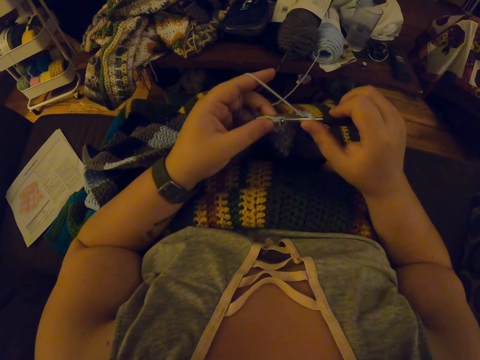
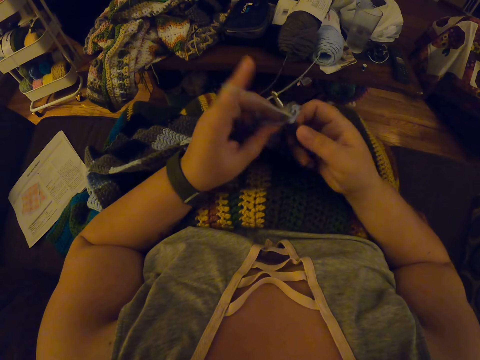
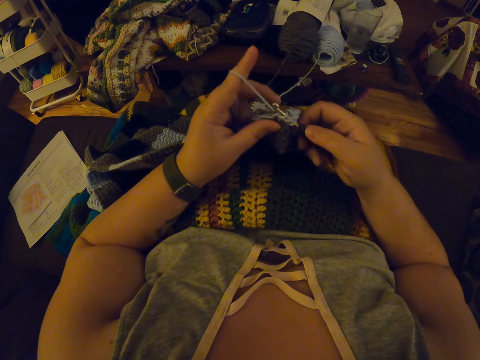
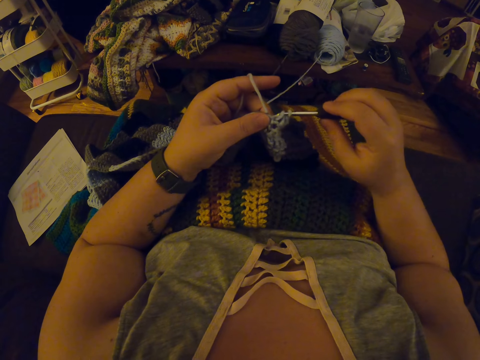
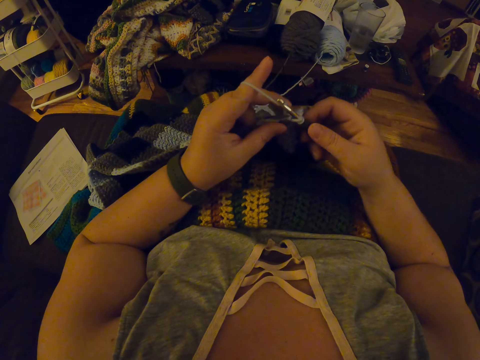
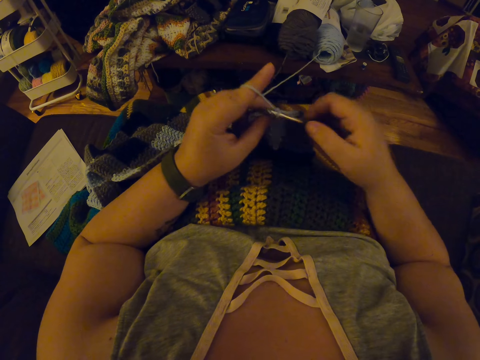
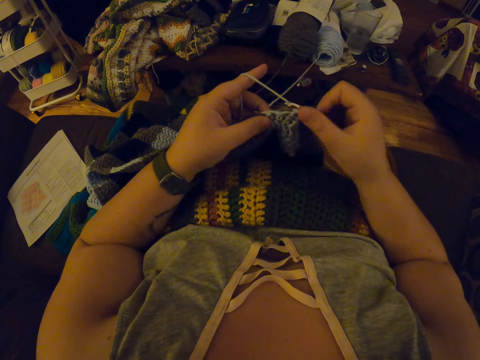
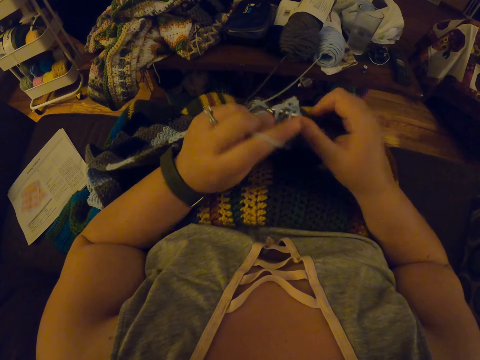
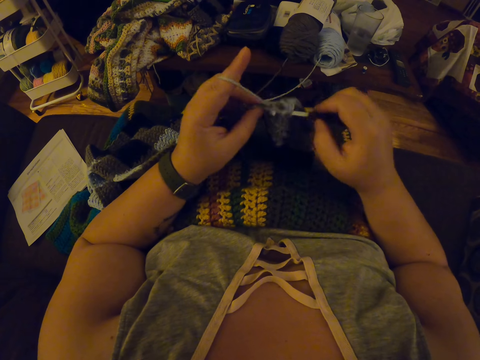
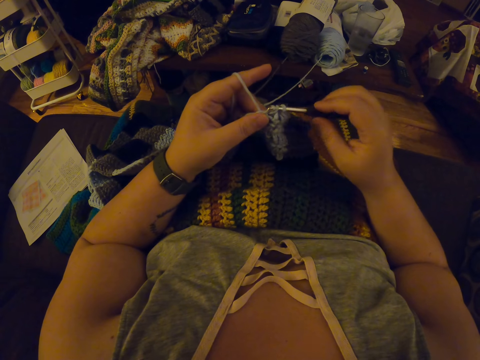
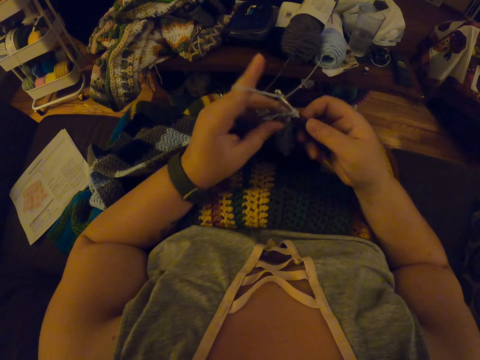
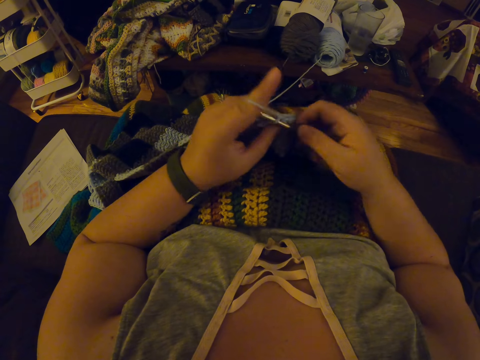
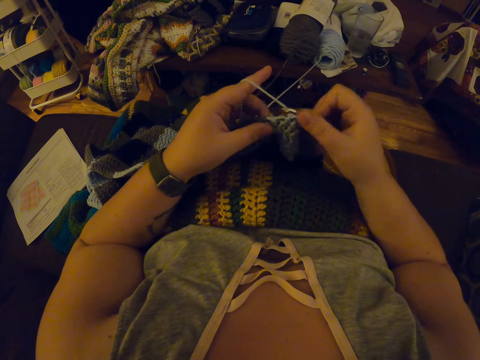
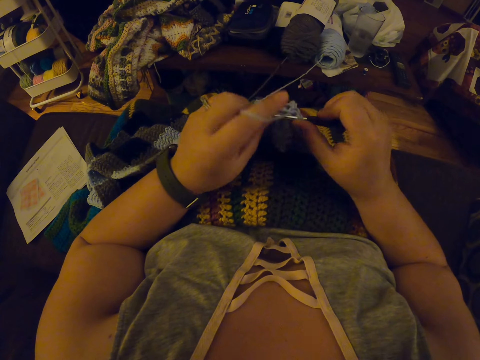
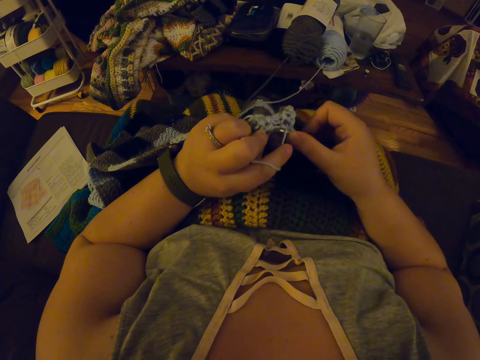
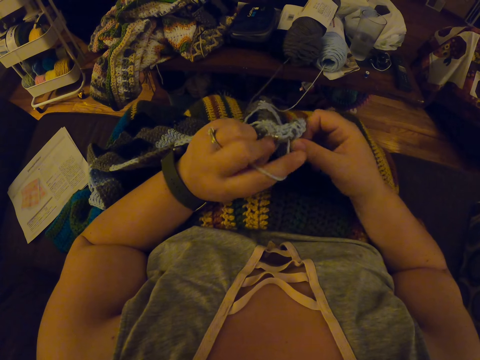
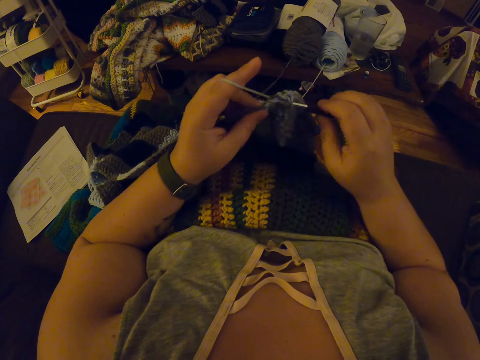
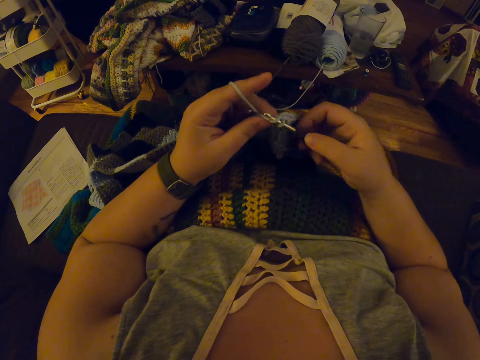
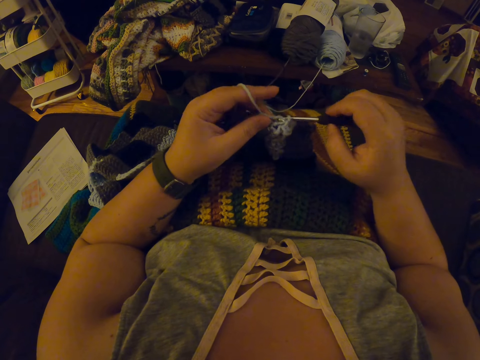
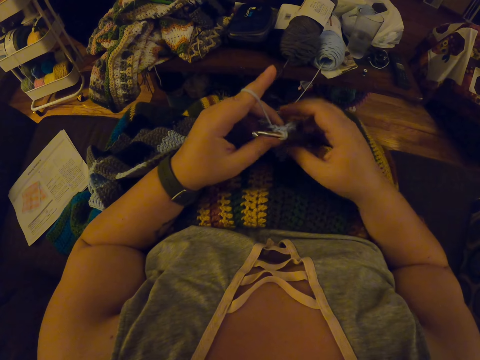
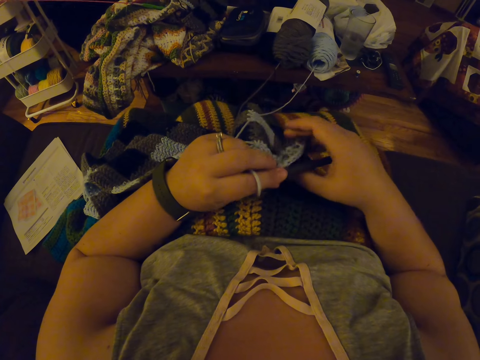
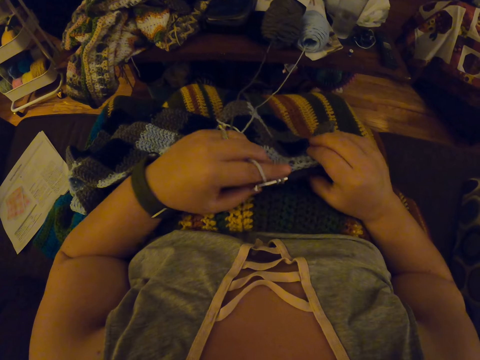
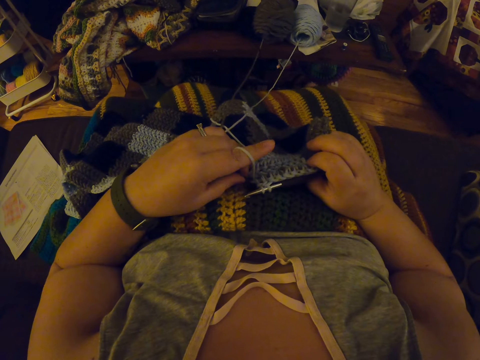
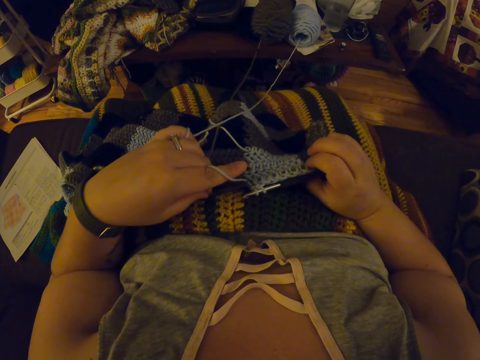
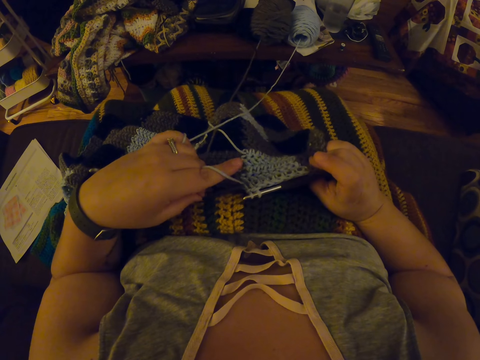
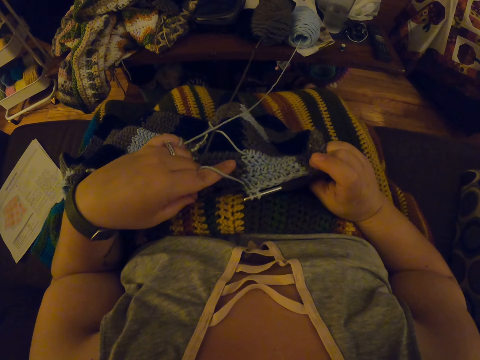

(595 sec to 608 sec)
The camera wearer adjusts the garment. She pulls the yarn inside the fabric with her left hand.

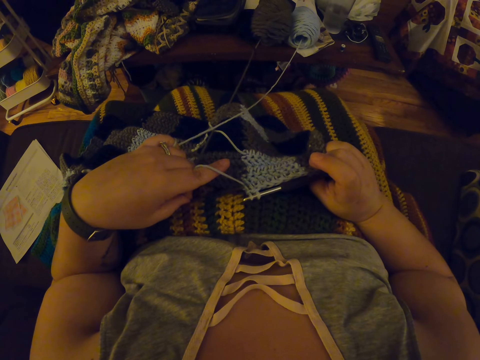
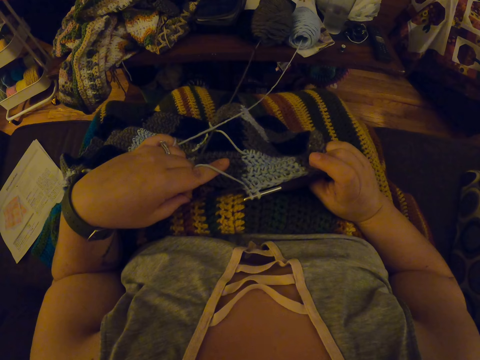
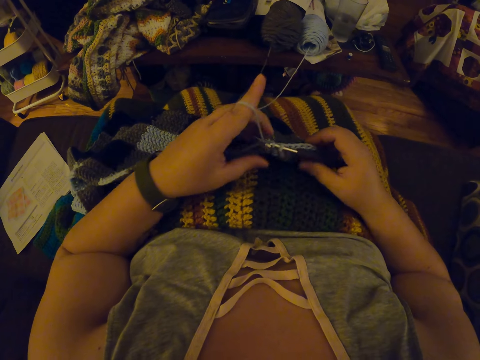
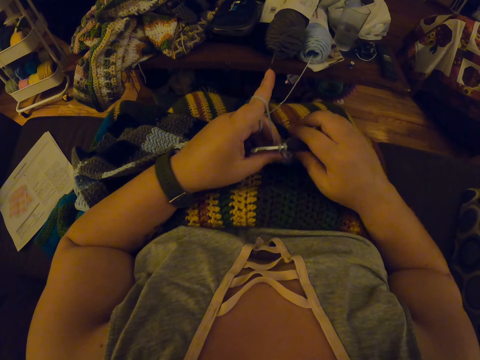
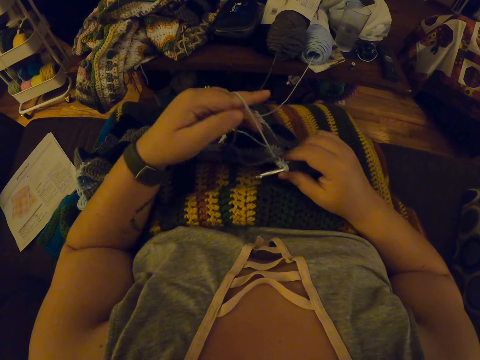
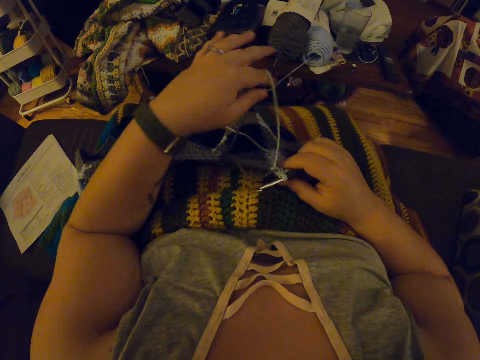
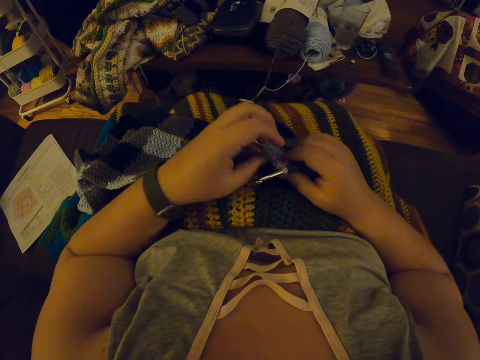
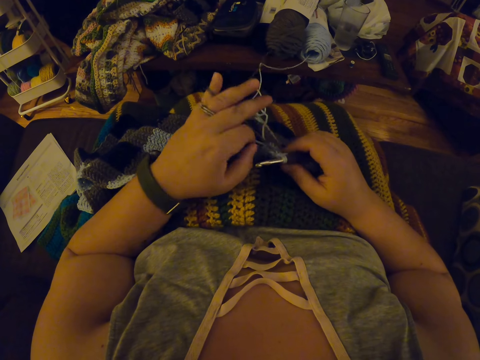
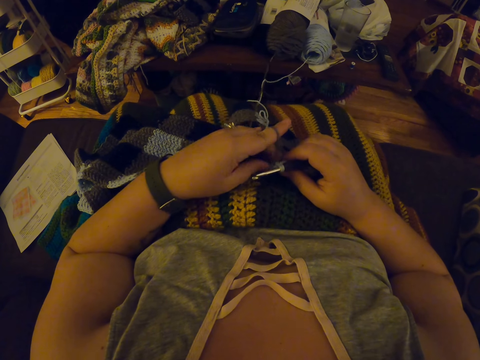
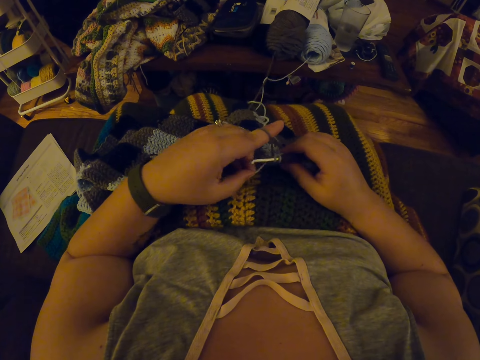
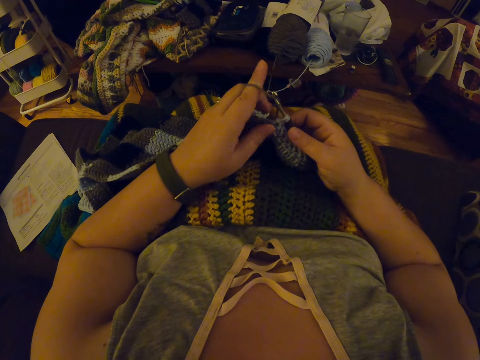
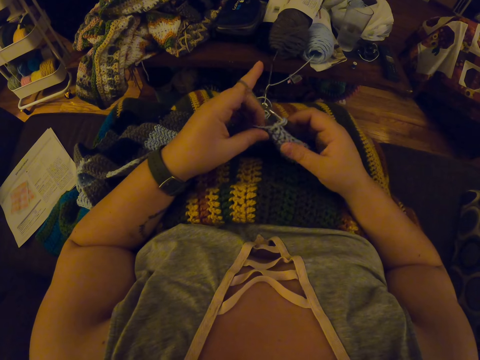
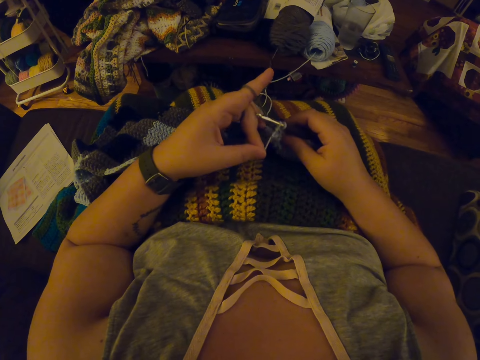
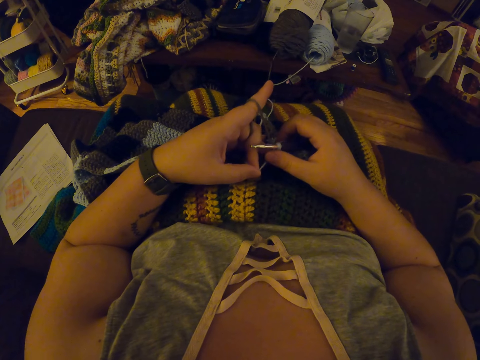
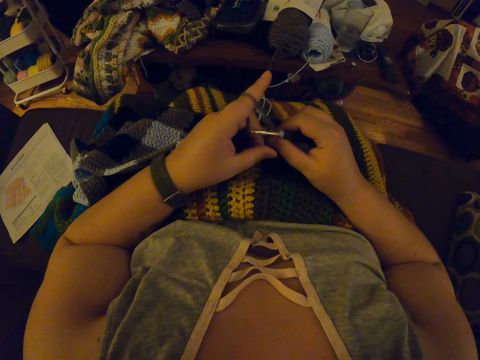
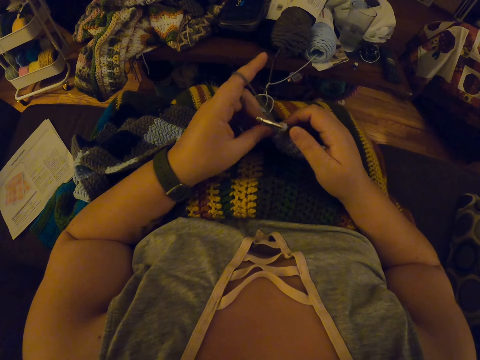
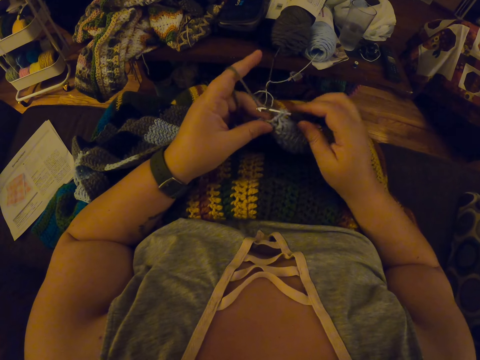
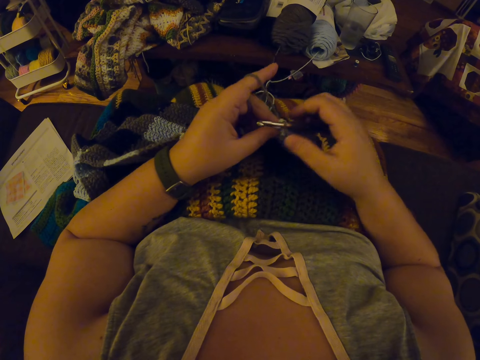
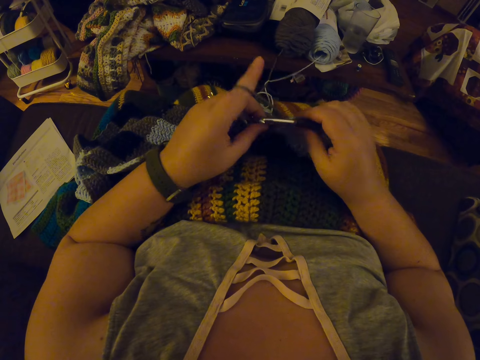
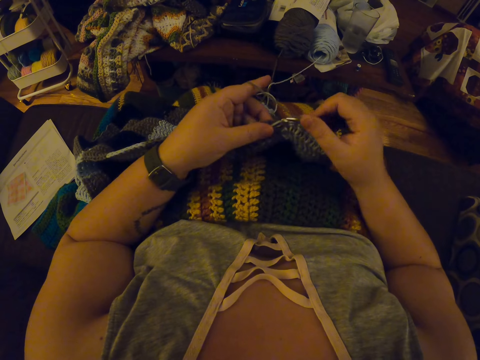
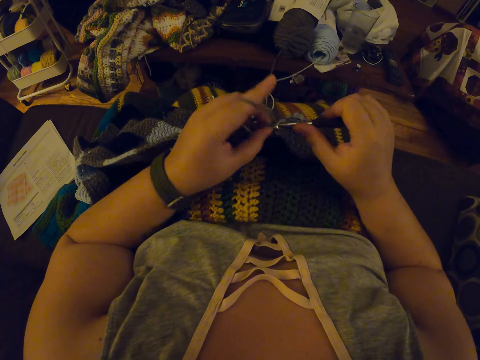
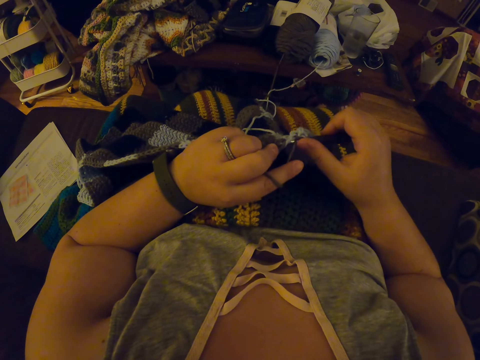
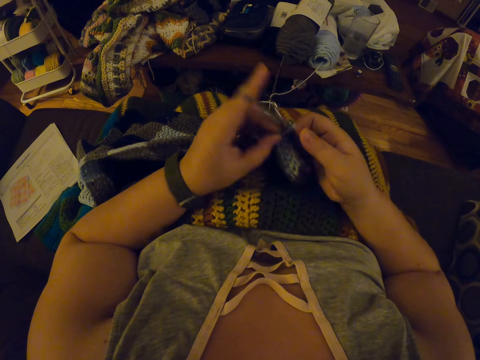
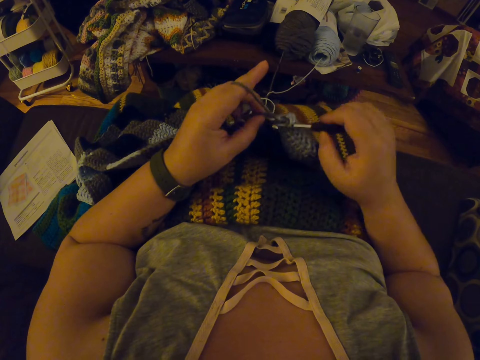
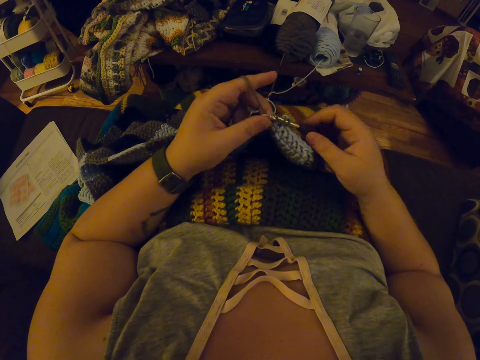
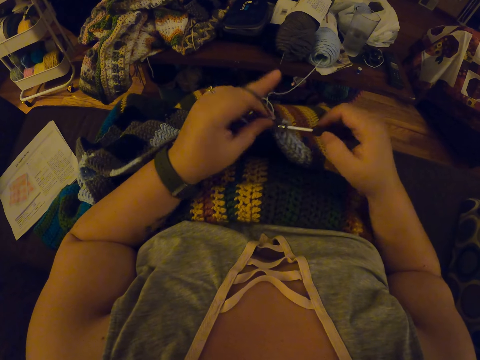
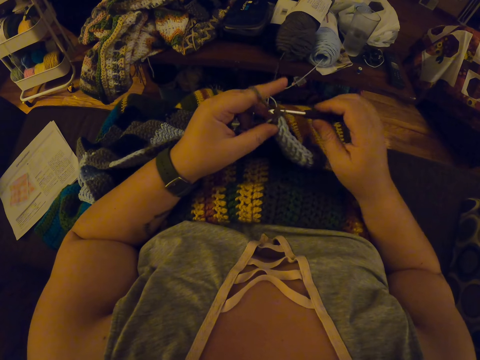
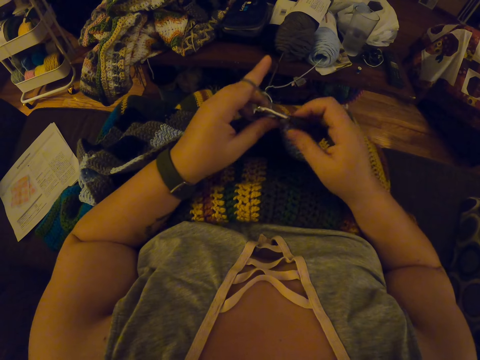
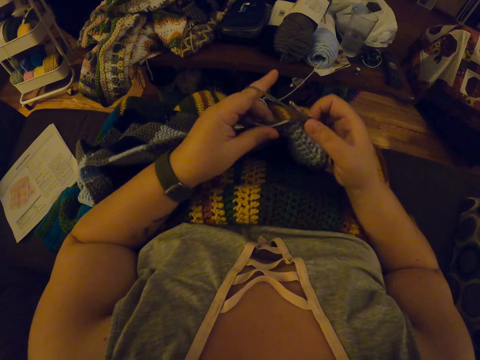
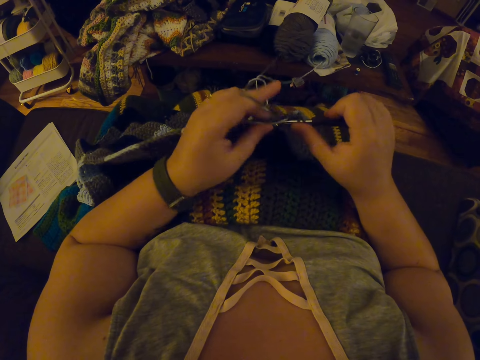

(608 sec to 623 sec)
The camera wearer drops the yarn in her left hand on her lap. She adjusts the thread. She twists the yarn around her left hand again. She continues crocheting with the yarn. She knits the garment.
